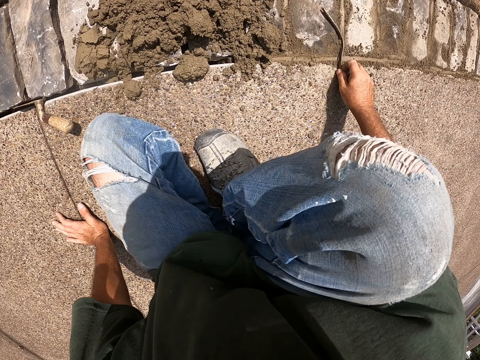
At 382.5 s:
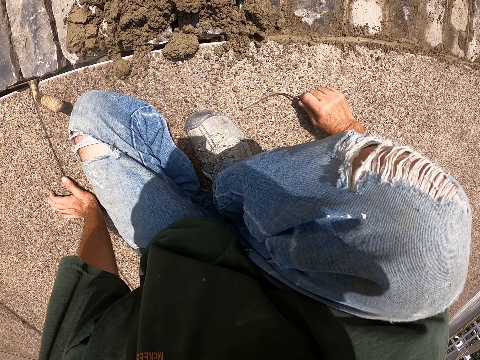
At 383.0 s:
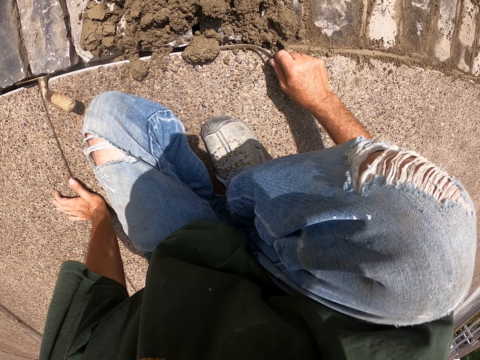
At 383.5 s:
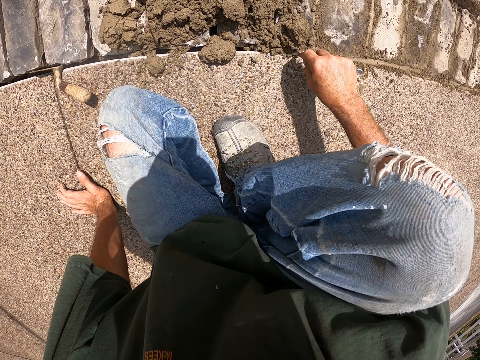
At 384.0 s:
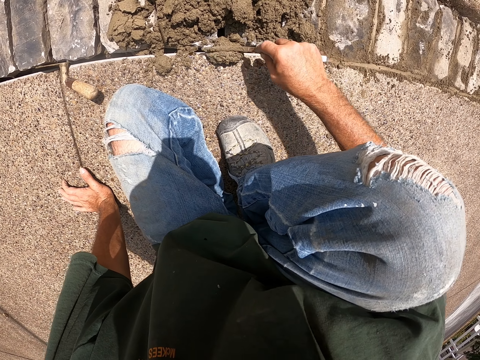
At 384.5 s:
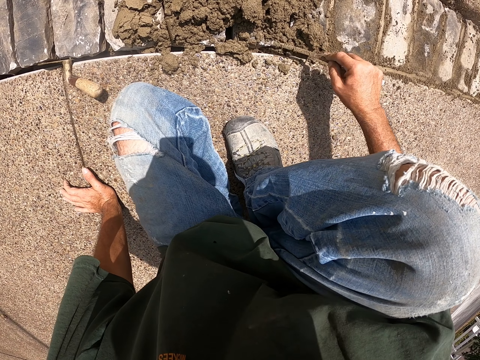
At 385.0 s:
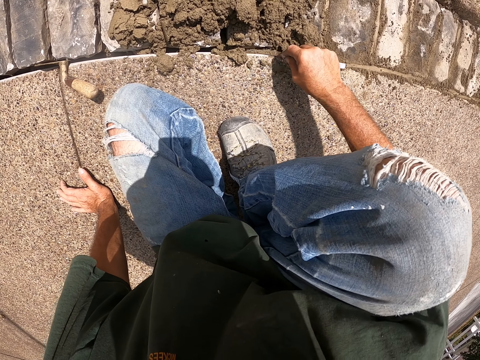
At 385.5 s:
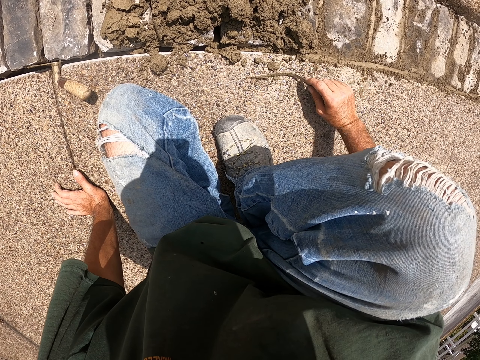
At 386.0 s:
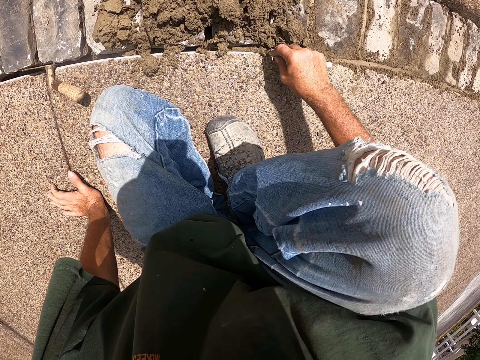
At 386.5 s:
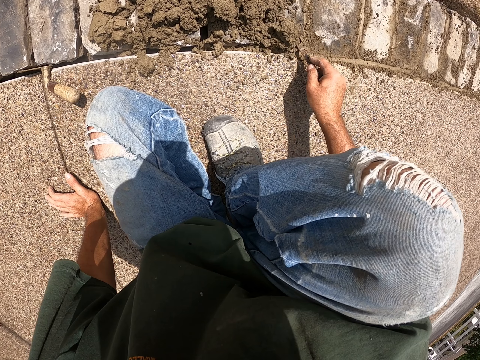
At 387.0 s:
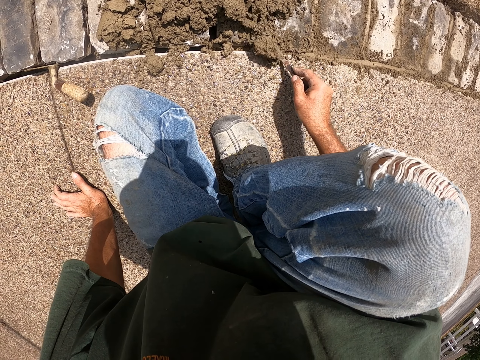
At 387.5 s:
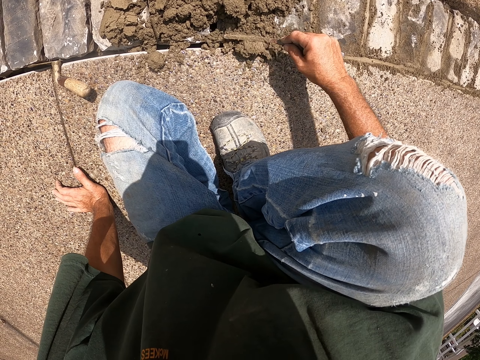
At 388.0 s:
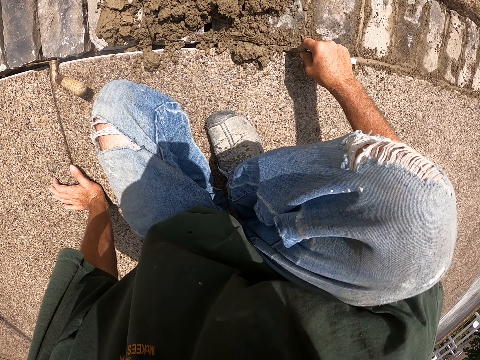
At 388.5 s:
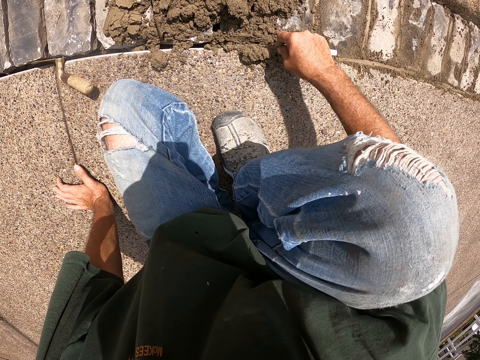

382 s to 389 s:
The camera wearer picks a joint filler. They collect cement with the joint filler. They cement bricks on the floor with the joint filler.

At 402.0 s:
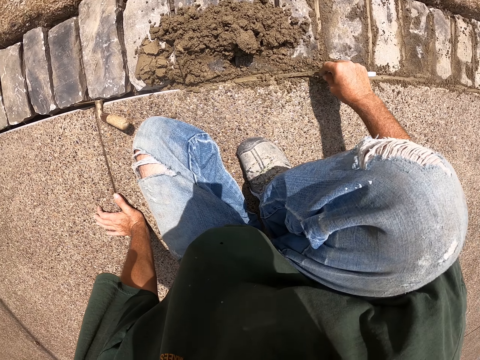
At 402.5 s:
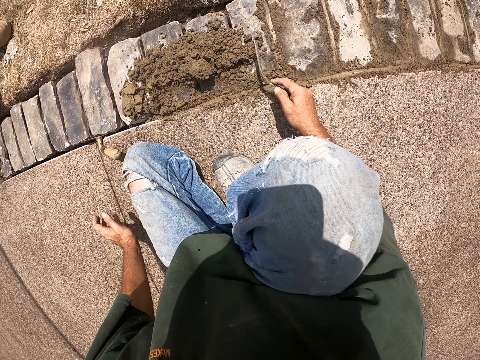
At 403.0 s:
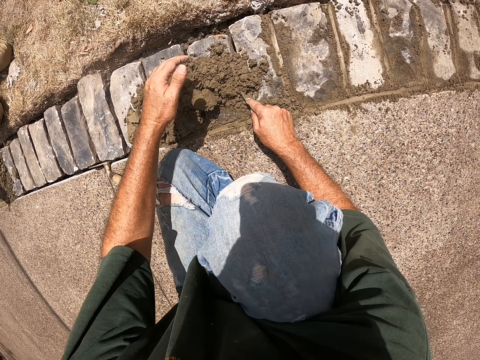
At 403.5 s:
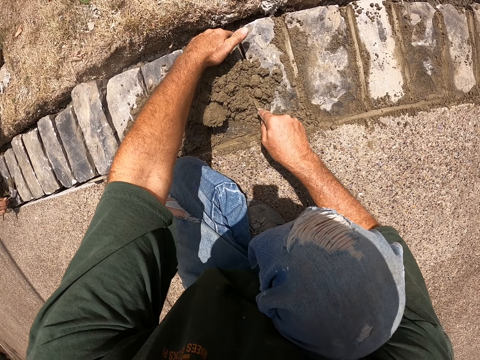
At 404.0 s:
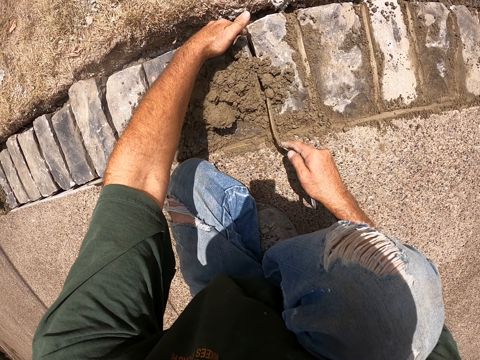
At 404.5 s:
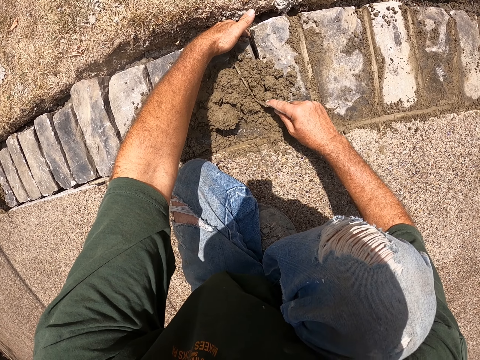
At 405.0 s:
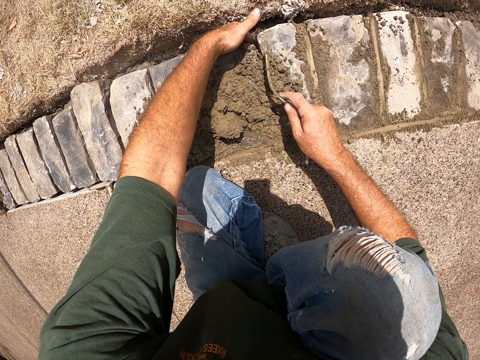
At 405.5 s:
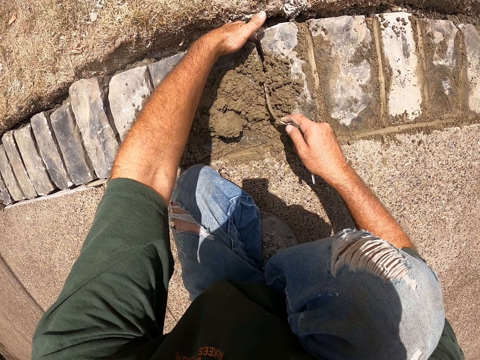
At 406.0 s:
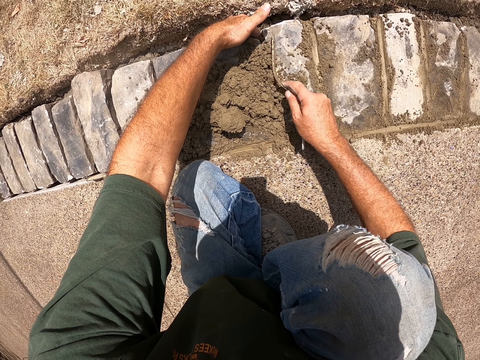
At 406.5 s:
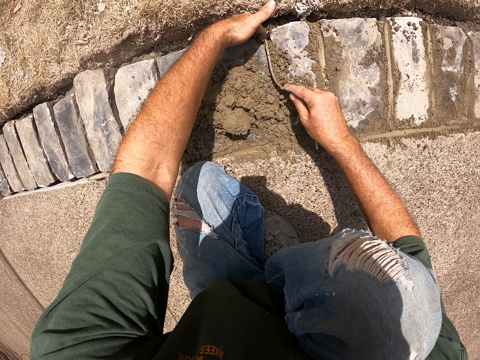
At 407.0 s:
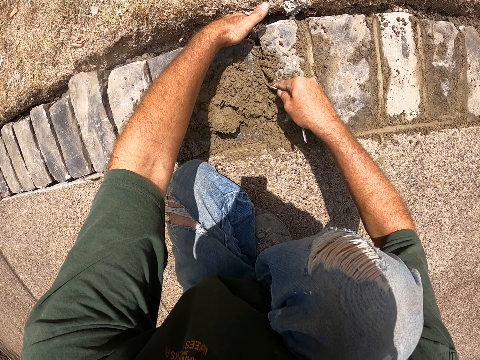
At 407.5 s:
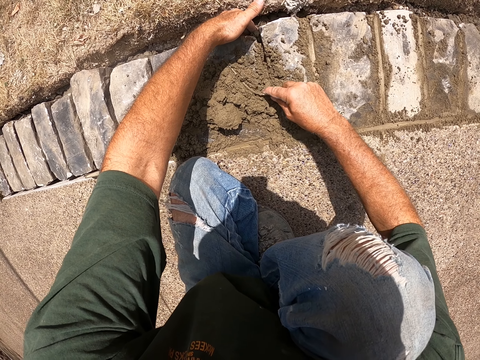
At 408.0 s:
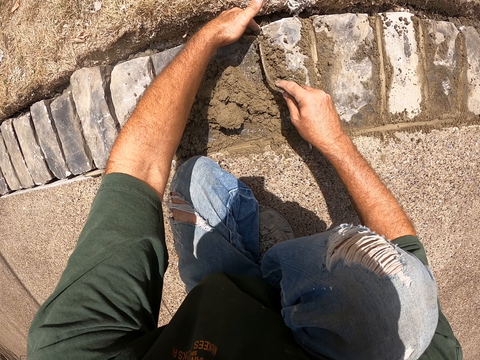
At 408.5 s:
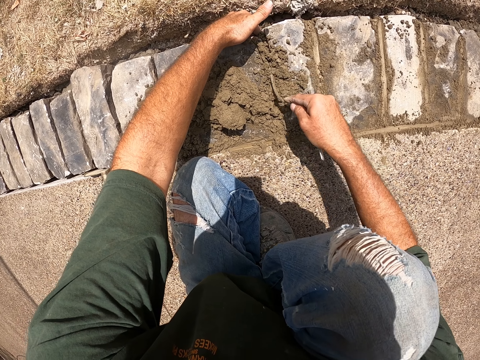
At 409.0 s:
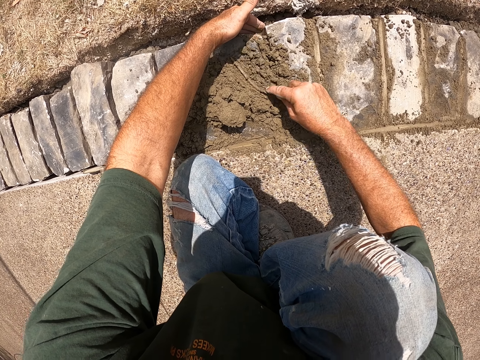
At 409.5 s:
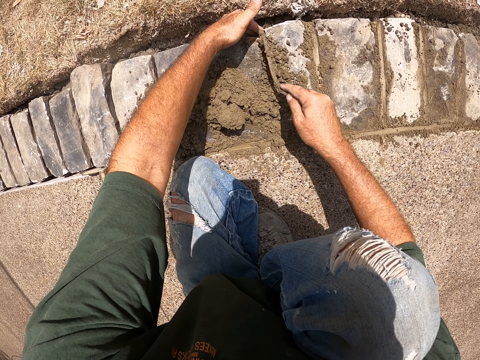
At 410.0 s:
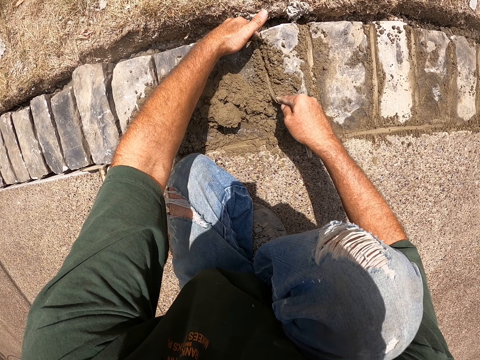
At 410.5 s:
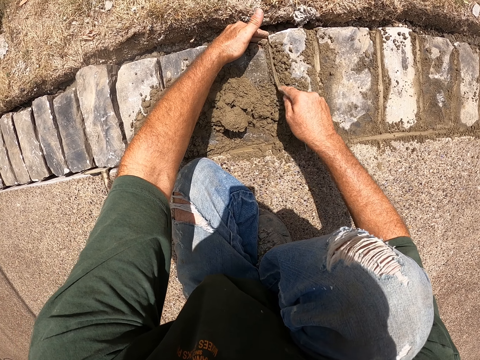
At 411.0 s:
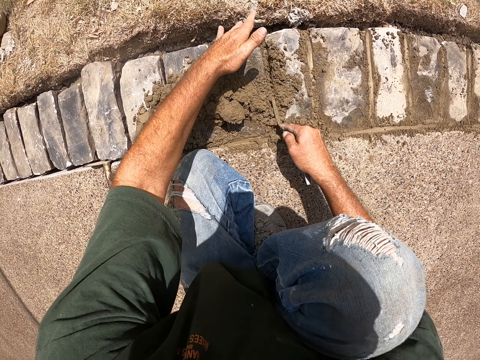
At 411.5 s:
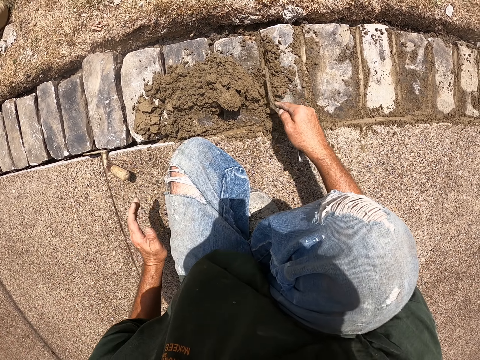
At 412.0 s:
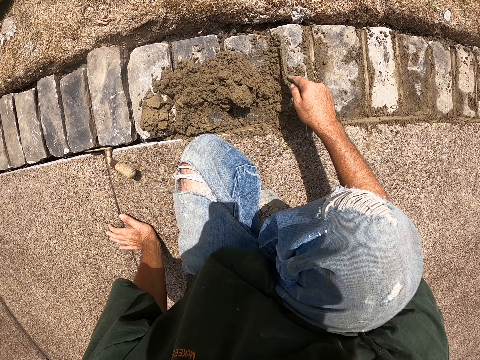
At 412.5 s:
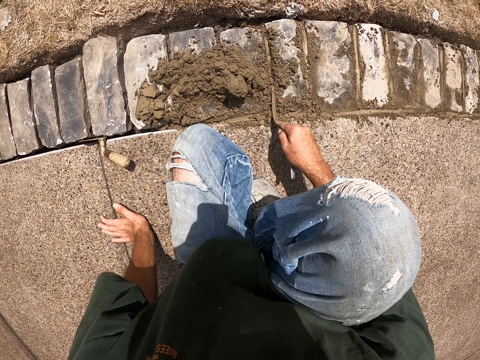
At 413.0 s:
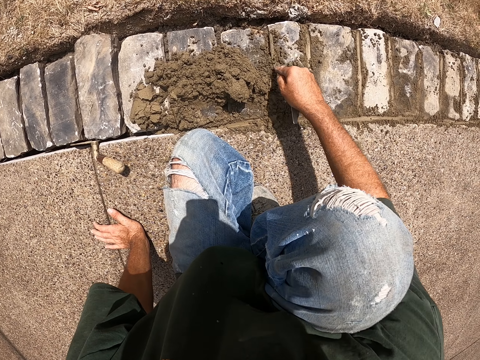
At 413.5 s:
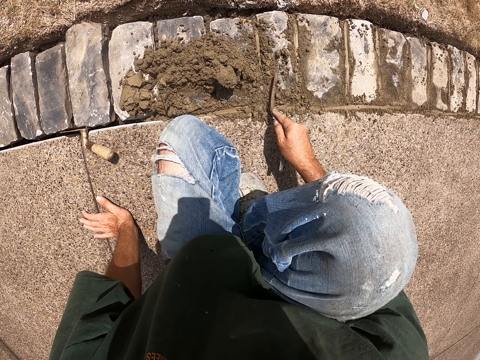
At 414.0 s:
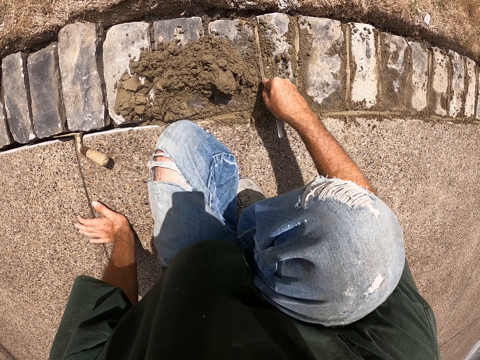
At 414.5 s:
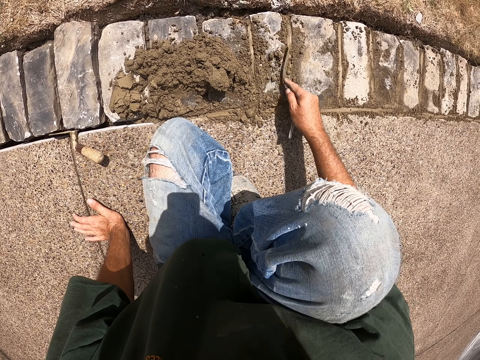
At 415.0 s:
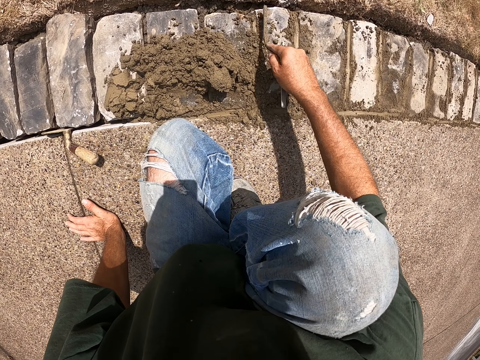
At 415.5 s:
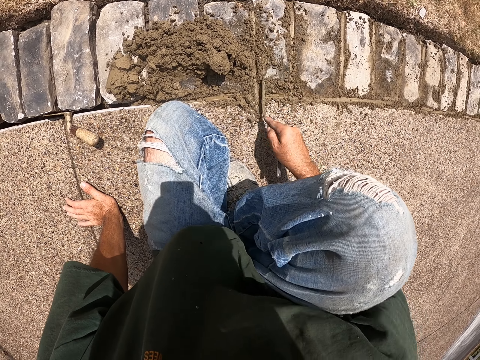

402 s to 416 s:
The camera wearer holds a brick with the left hand. He cements bricks with a joint filler. He pulls his hand off the brick. He holds the path. He cements the bricks with the joint filler.

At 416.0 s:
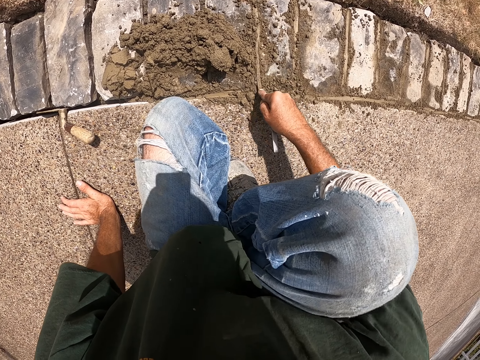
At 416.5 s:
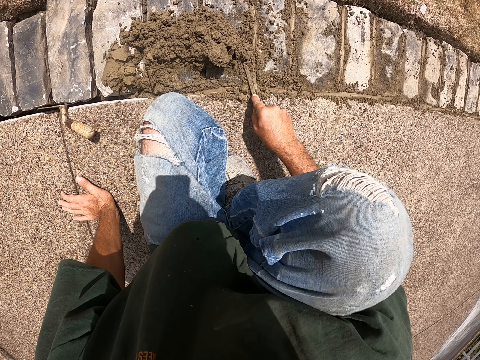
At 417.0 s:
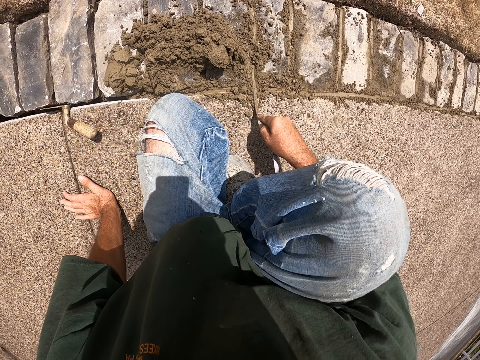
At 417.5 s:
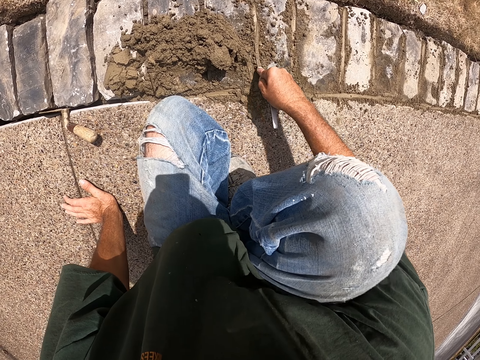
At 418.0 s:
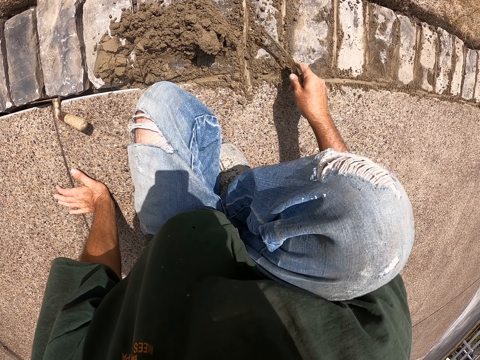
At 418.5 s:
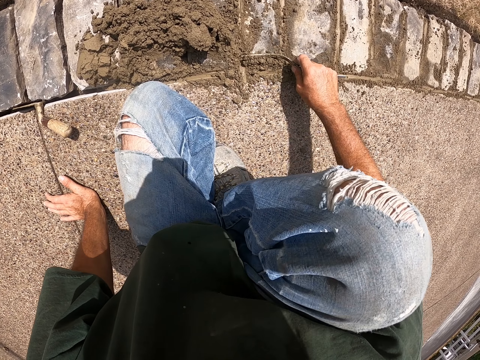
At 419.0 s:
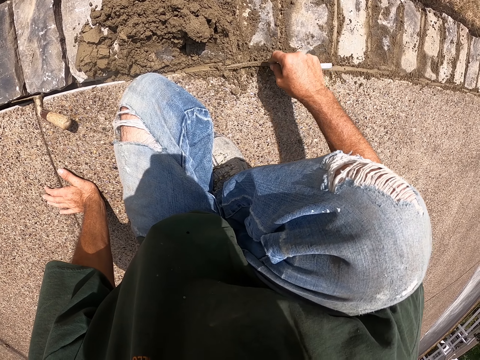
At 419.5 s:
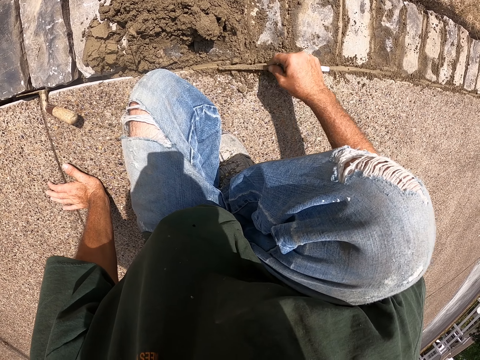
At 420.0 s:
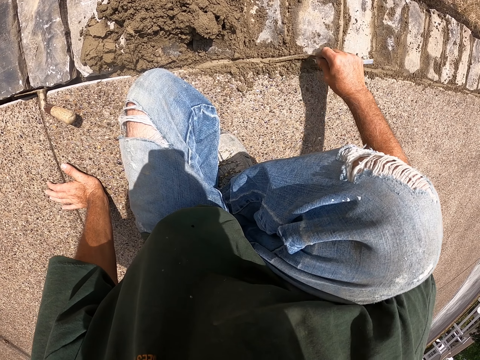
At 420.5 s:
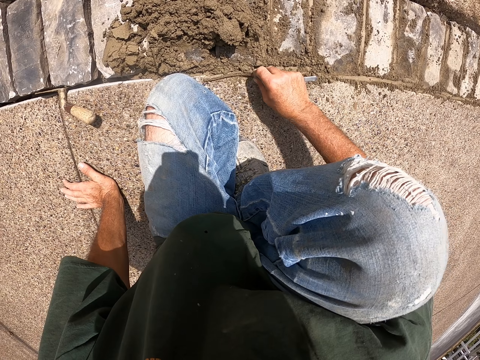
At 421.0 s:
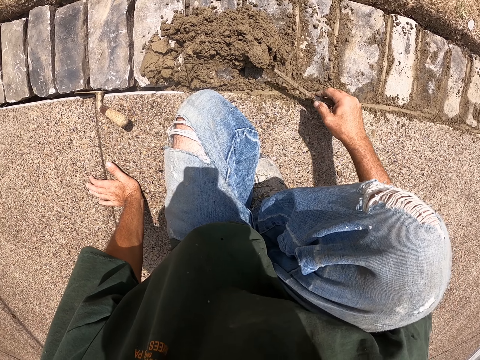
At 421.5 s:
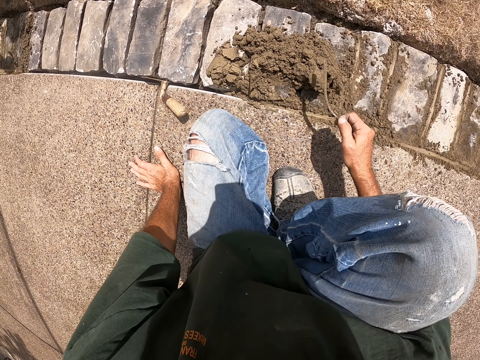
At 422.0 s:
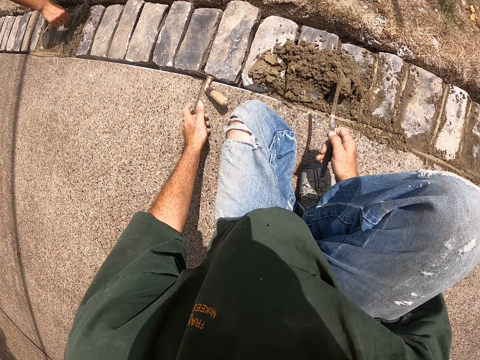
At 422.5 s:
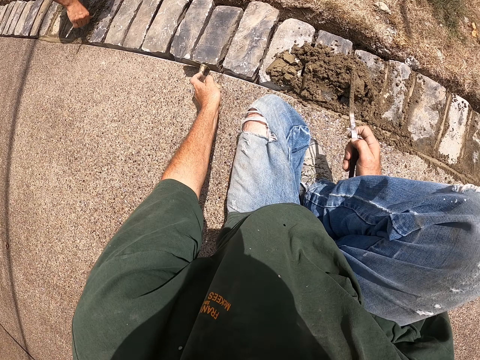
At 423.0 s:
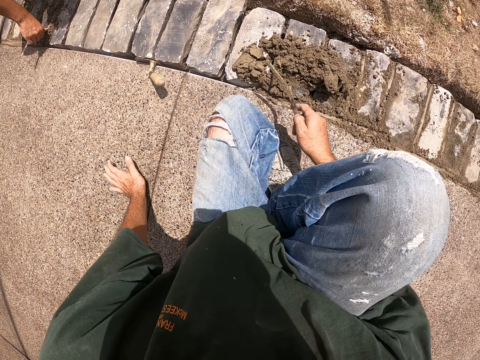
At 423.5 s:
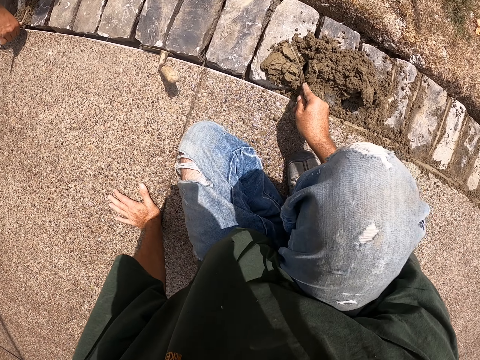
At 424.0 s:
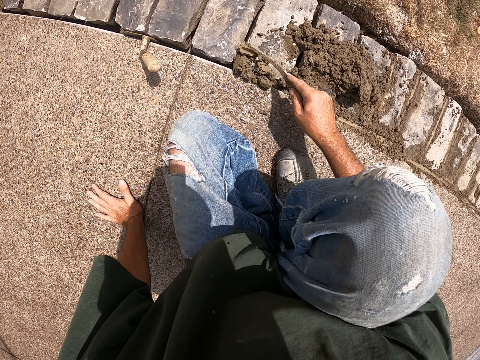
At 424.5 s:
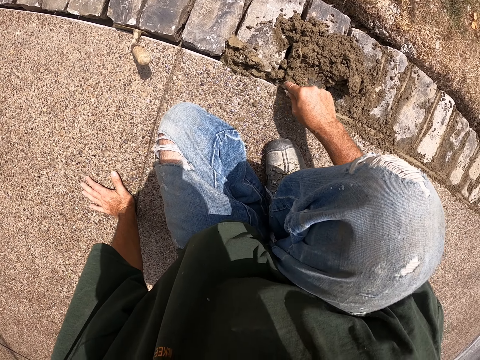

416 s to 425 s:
The camera wearer moves the trowel aside. They hold the mason trowel. They hold the path. They cement bricks with a joint filler.
